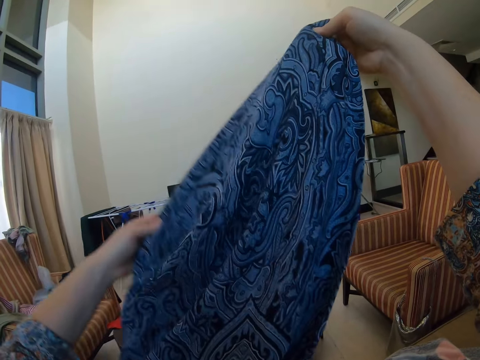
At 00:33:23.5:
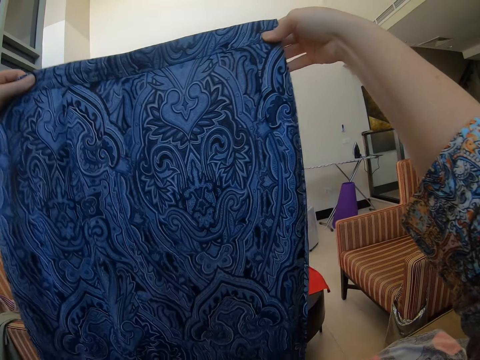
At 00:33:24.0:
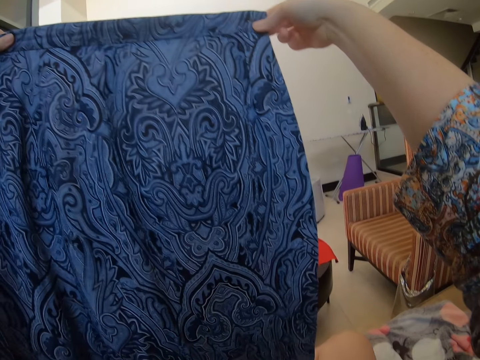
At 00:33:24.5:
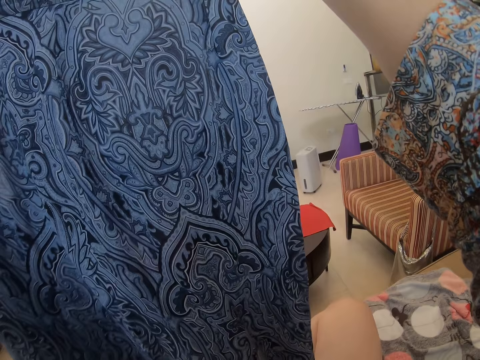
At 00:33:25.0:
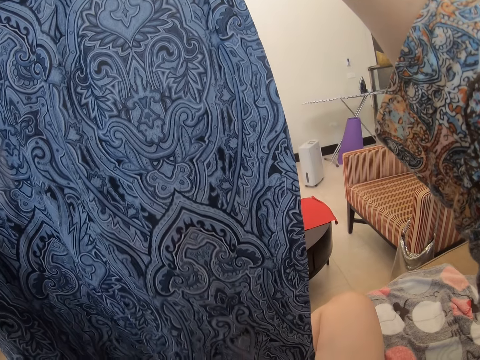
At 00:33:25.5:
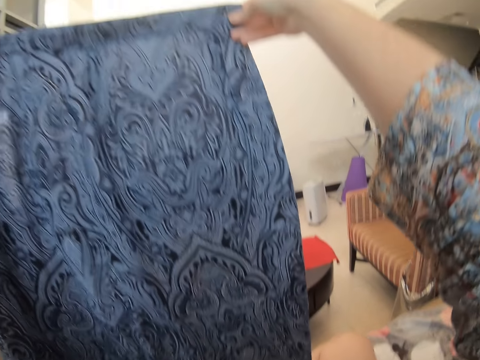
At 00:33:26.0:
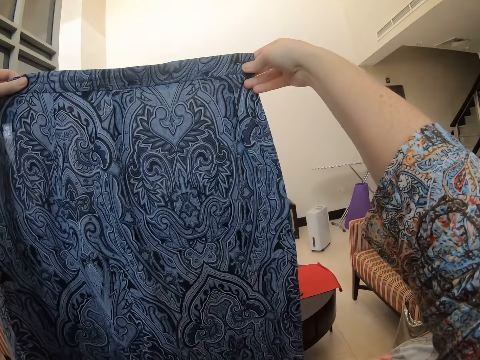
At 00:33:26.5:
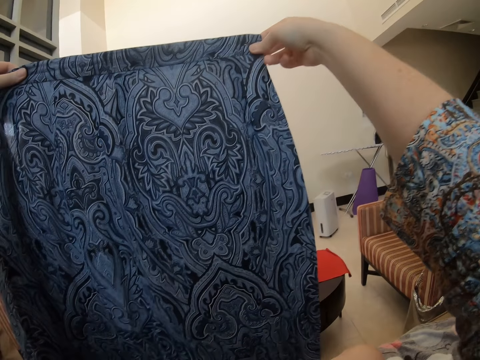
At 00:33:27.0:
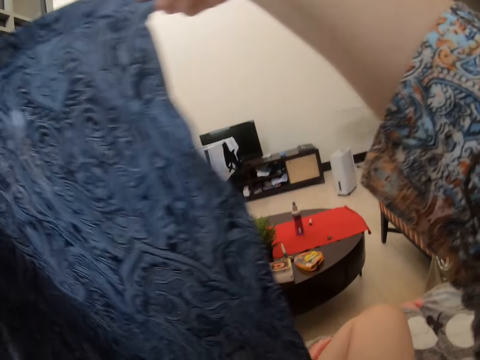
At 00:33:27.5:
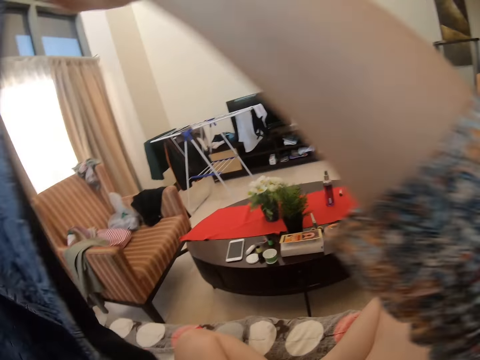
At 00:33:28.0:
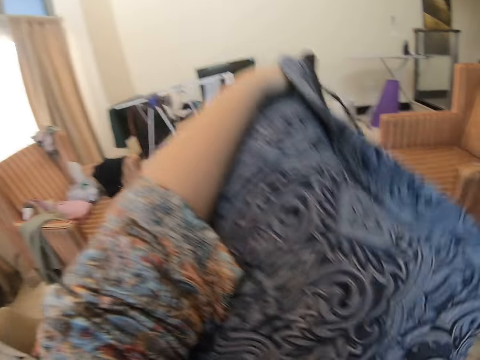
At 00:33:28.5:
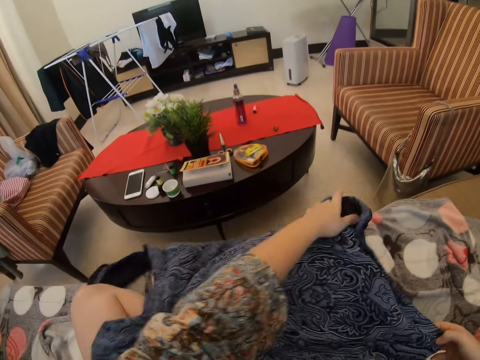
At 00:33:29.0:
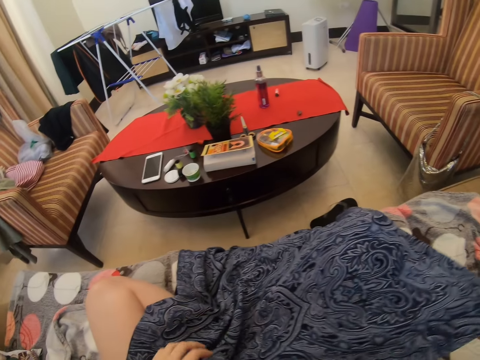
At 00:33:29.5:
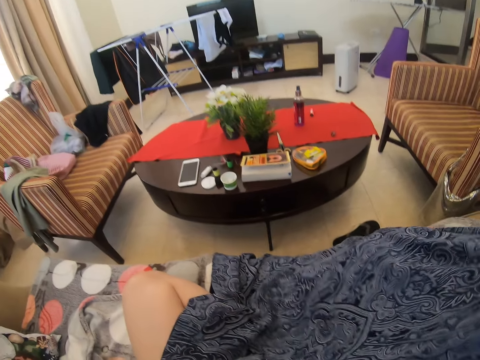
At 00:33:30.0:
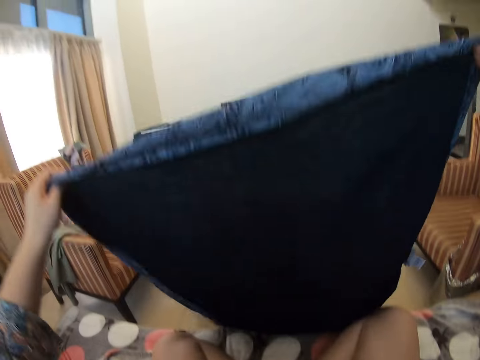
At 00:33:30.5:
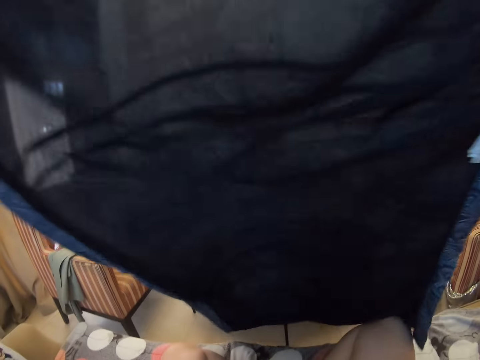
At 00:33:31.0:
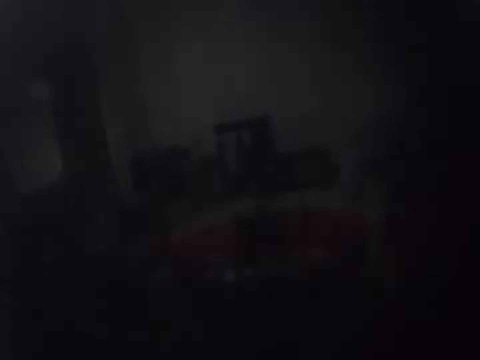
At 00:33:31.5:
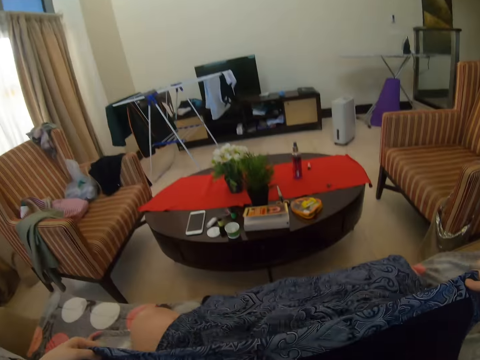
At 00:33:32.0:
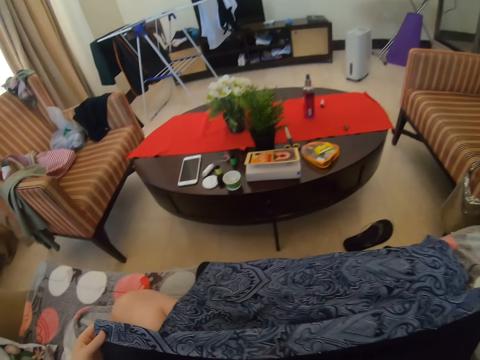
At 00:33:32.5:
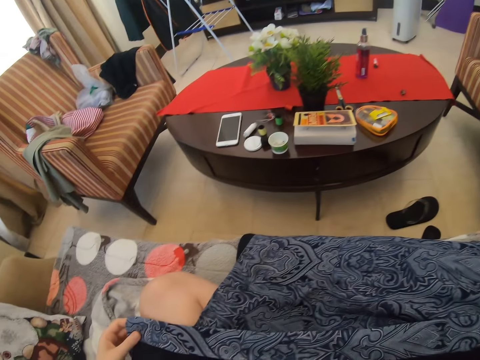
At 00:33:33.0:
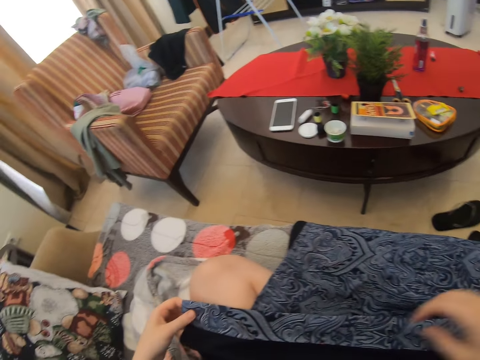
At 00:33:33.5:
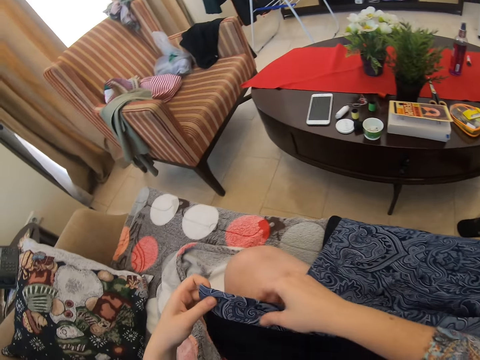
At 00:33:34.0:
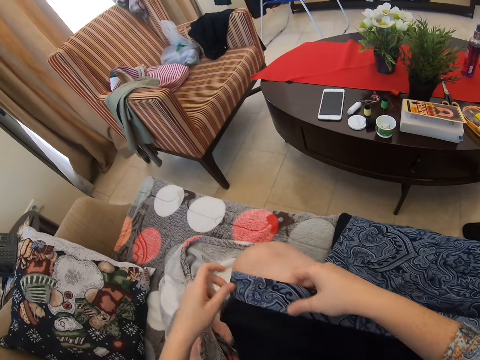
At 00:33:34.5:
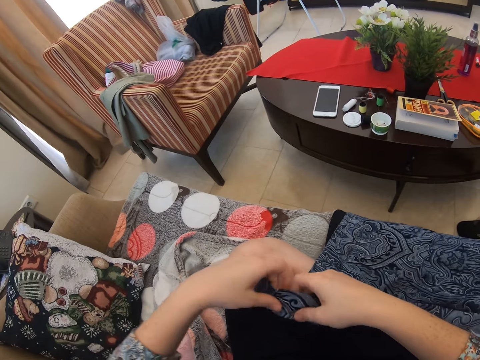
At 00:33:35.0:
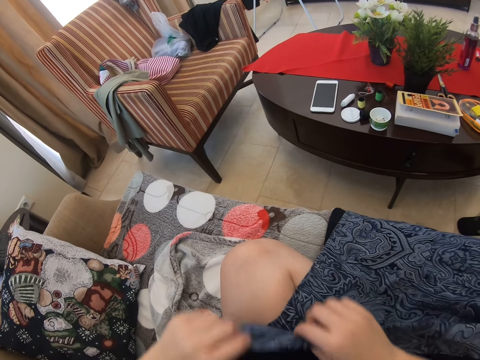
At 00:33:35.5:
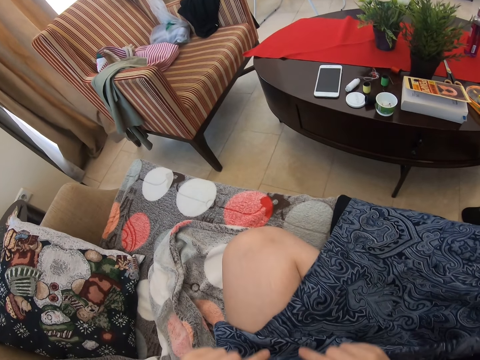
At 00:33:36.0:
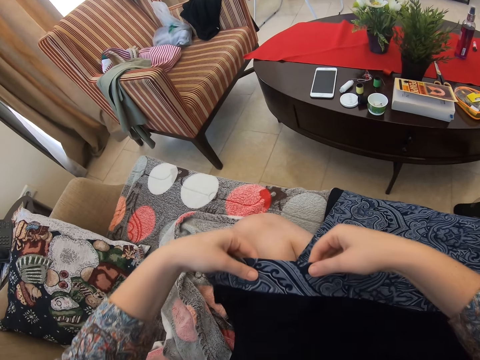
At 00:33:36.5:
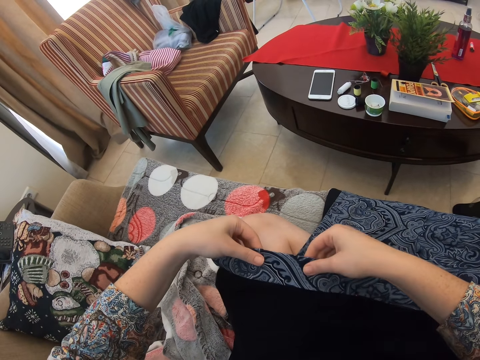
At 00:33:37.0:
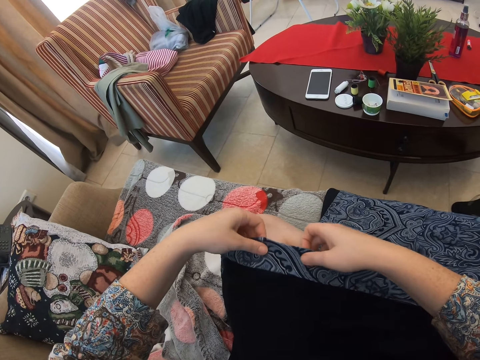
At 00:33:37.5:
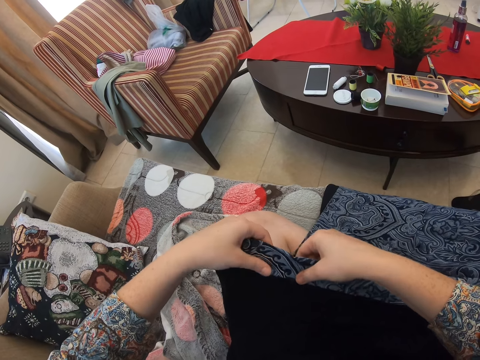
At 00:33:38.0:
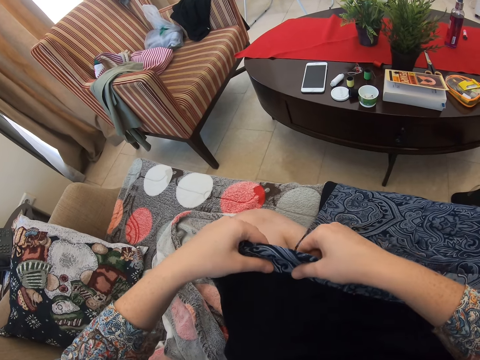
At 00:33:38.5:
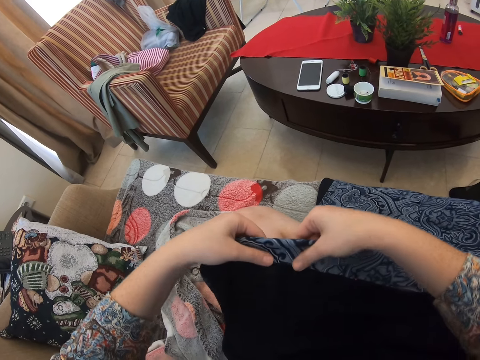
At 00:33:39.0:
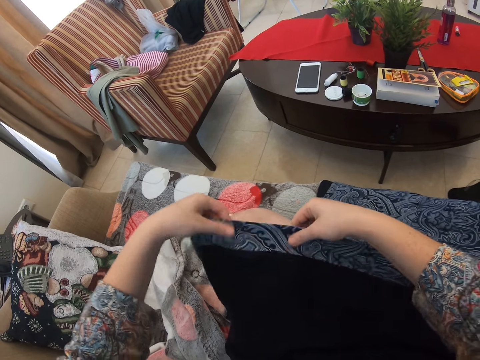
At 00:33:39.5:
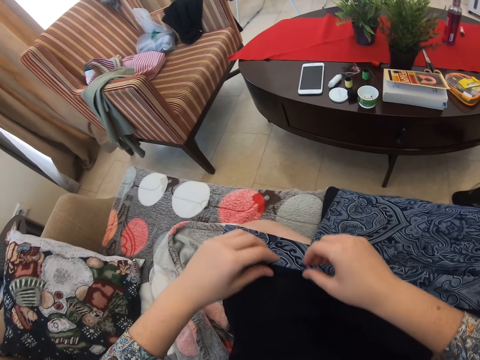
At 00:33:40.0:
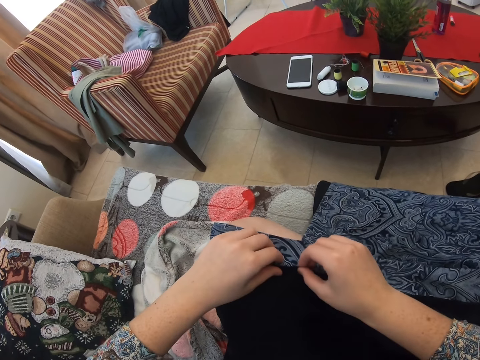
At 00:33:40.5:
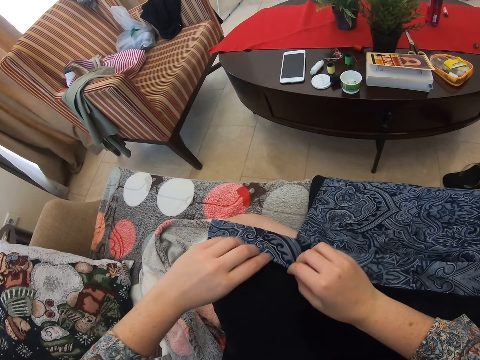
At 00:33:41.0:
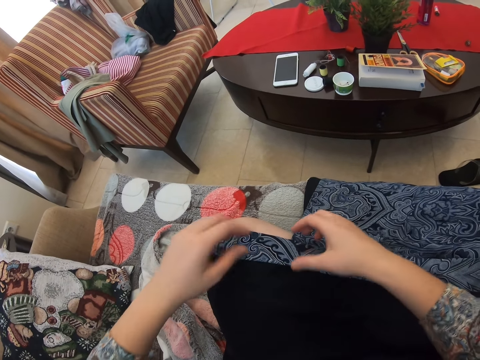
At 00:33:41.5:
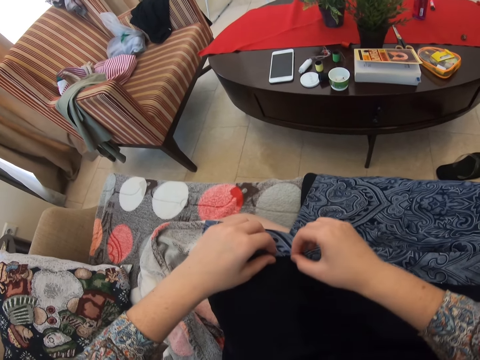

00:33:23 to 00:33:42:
The camera wearer looks at the shawl. She puts the shawl on her lap. She lifts the shawl and puts the shawl down on her lap. She touches the shawl edge. She folds the cloth edge.

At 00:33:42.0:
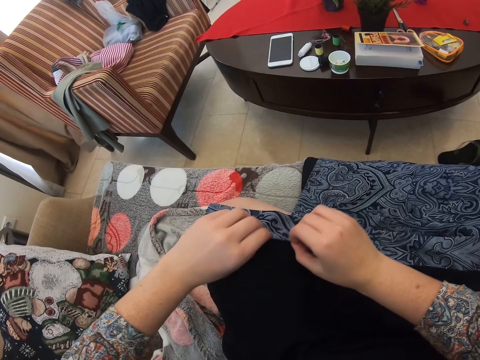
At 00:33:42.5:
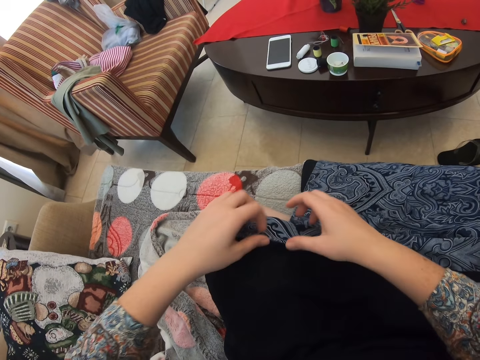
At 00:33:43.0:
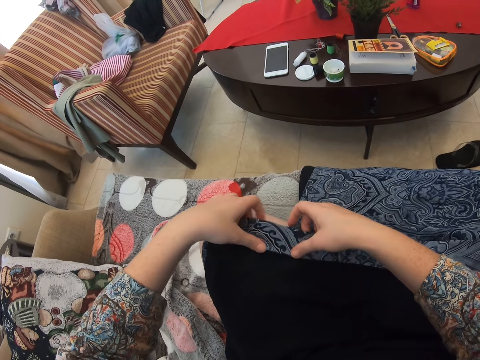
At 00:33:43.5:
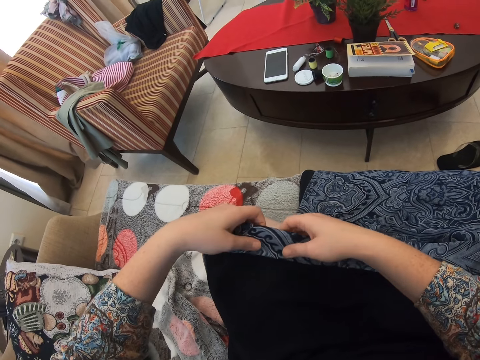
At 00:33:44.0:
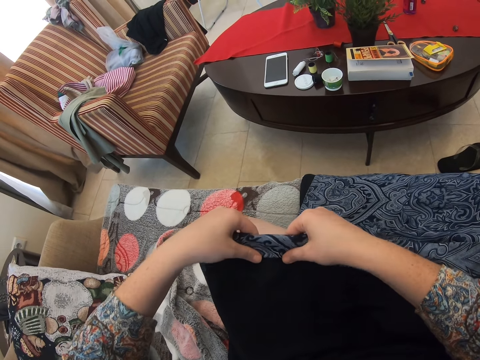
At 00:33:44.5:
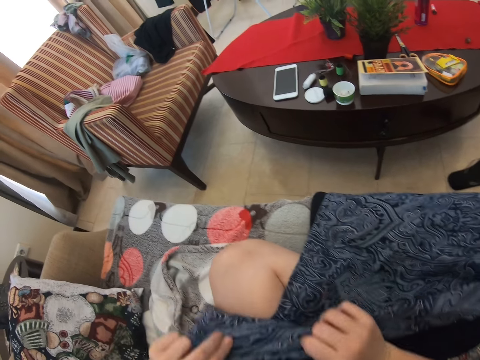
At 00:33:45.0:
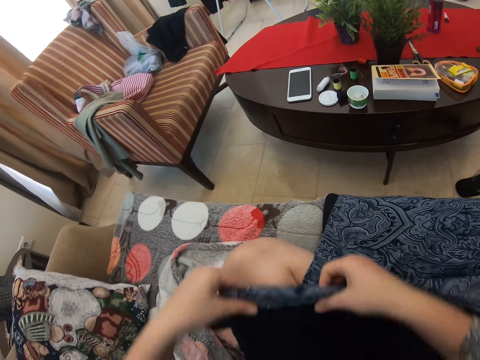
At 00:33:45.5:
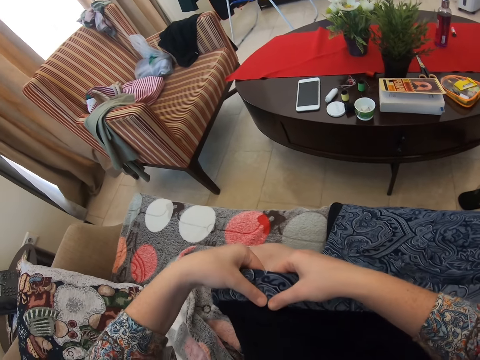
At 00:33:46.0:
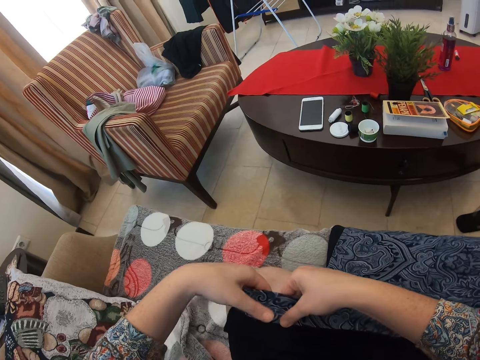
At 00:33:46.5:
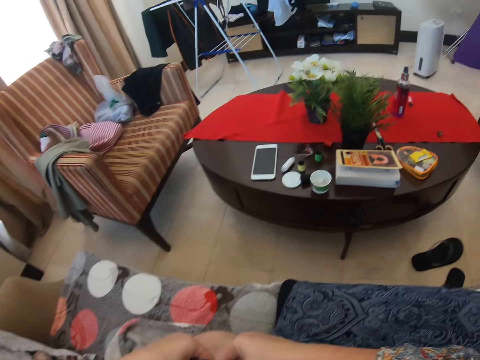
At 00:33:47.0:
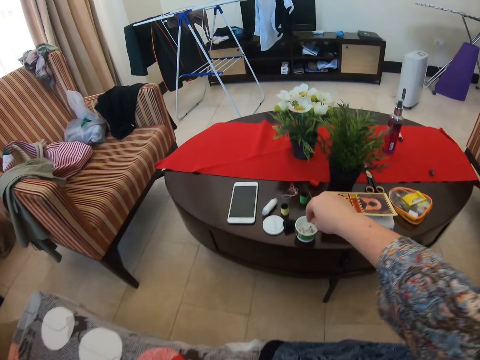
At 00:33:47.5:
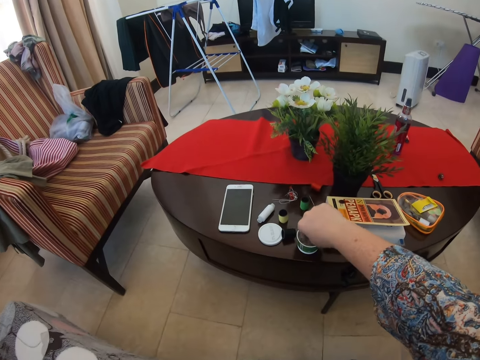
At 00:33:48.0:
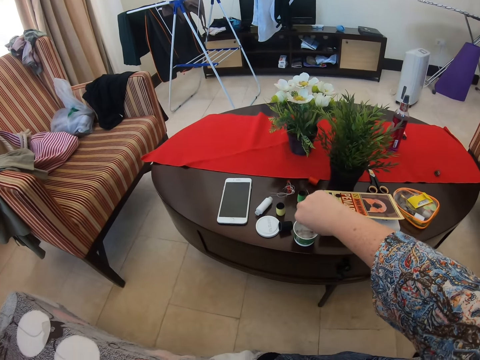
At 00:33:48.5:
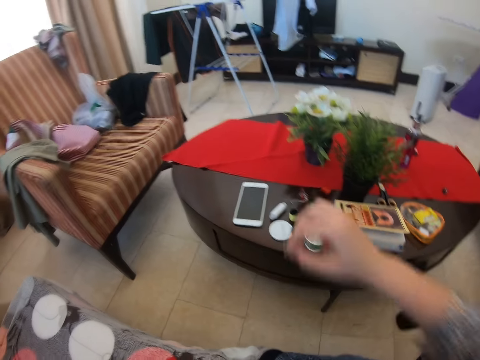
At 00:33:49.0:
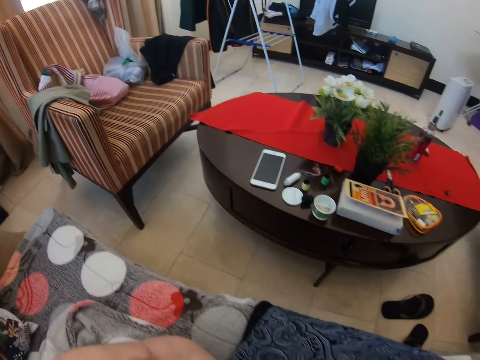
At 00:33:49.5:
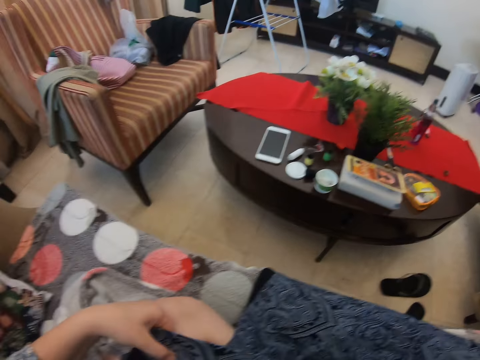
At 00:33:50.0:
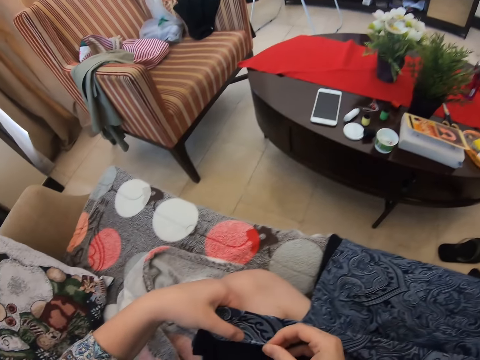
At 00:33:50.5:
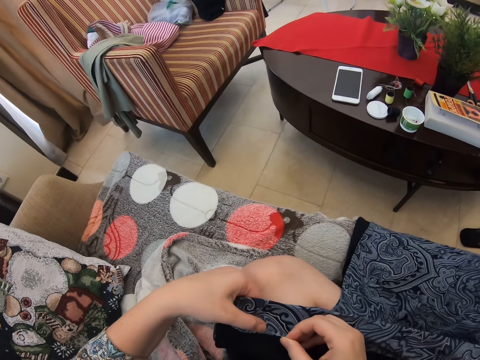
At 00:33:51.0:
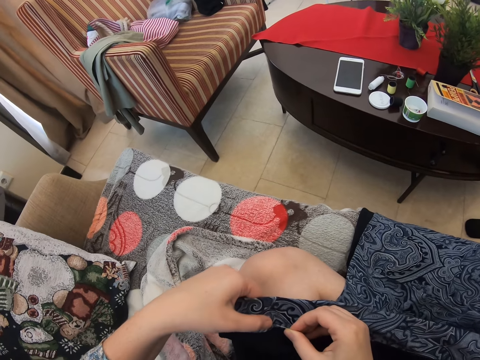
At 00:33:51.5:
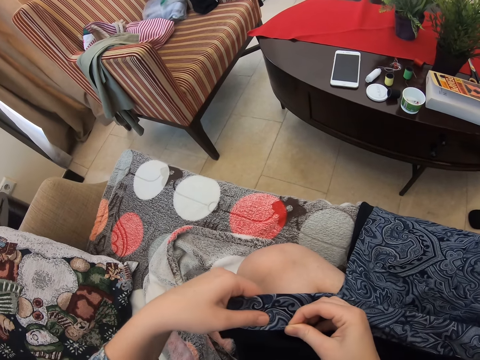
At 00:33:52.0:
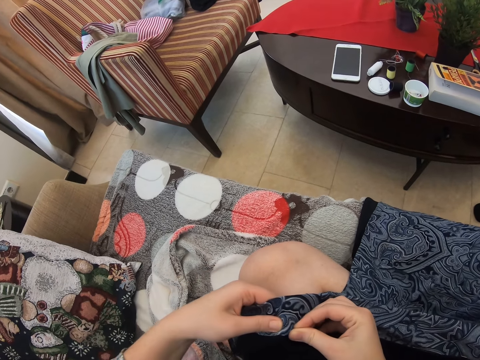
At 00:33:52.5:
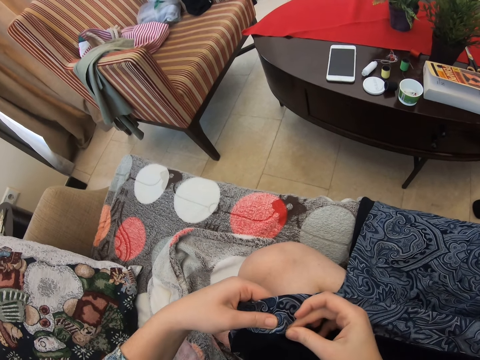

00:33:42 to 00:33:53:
The camera wearer takes a pin. They insert the pin in the shawl.
